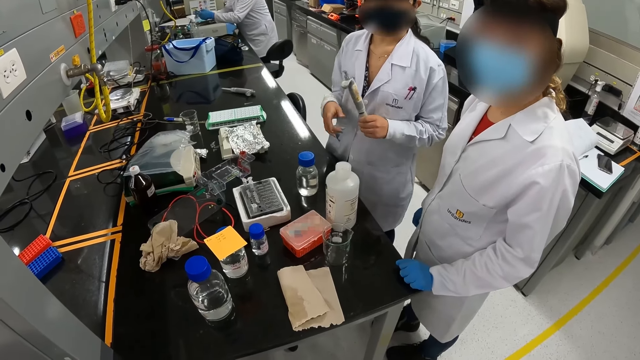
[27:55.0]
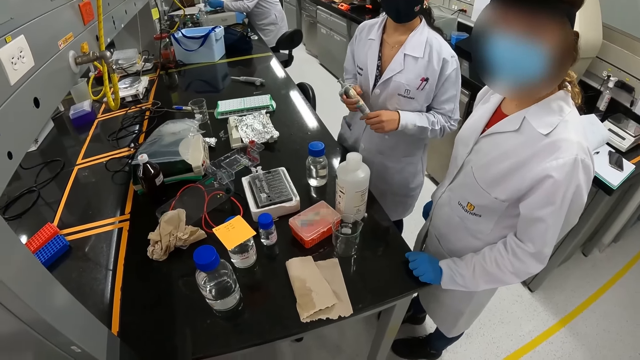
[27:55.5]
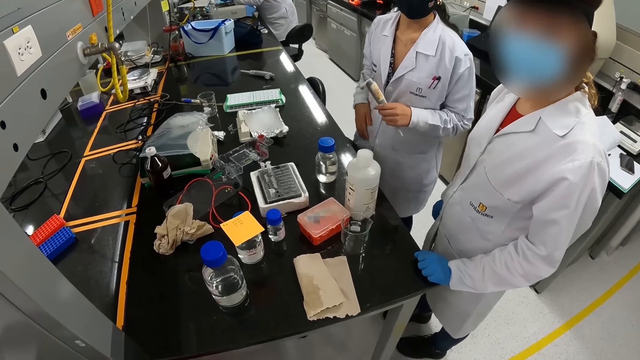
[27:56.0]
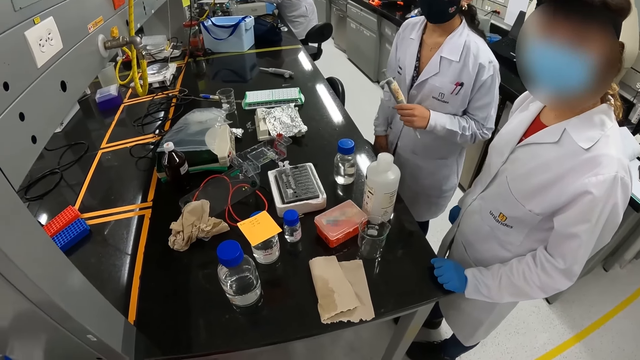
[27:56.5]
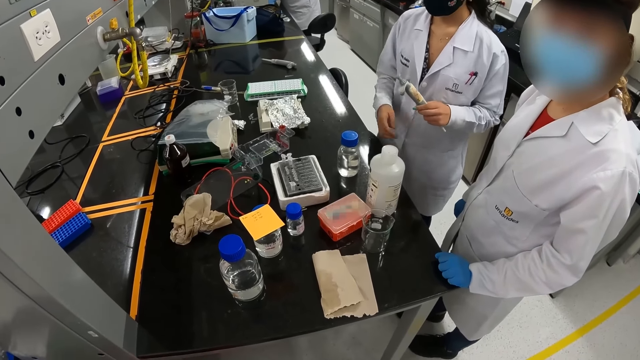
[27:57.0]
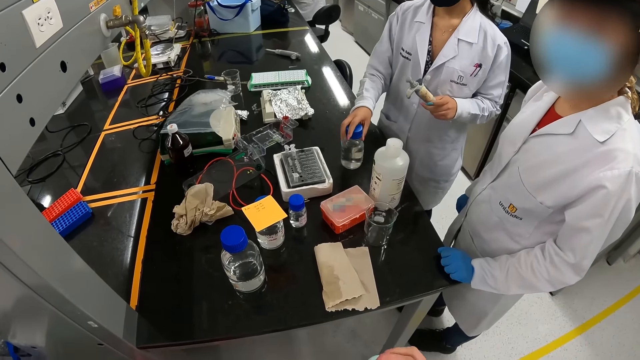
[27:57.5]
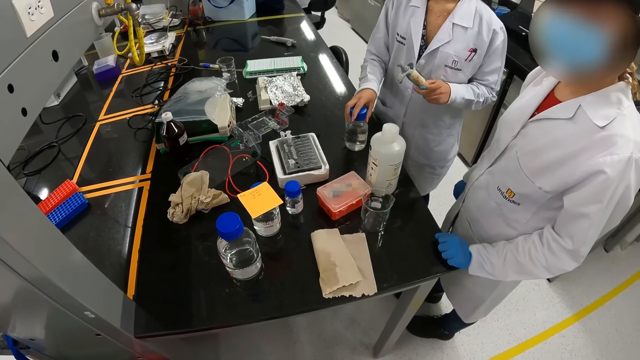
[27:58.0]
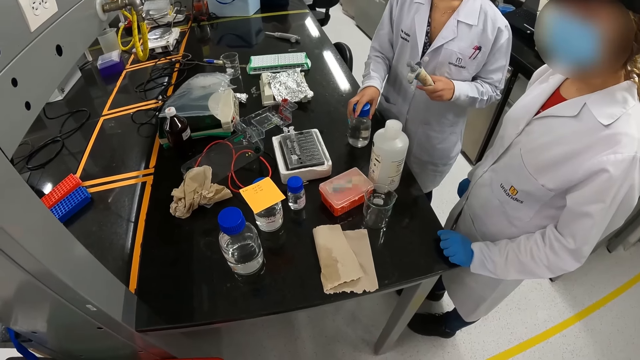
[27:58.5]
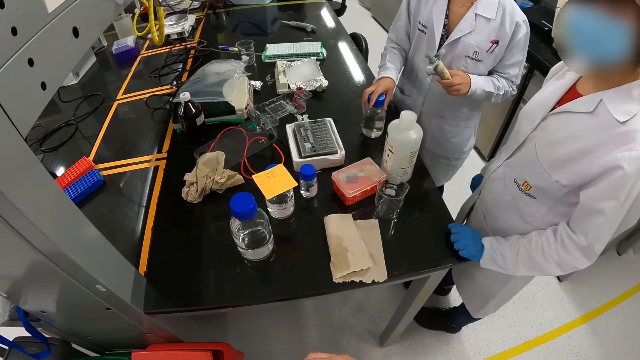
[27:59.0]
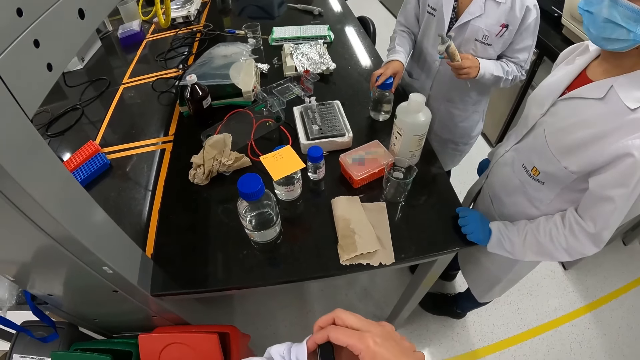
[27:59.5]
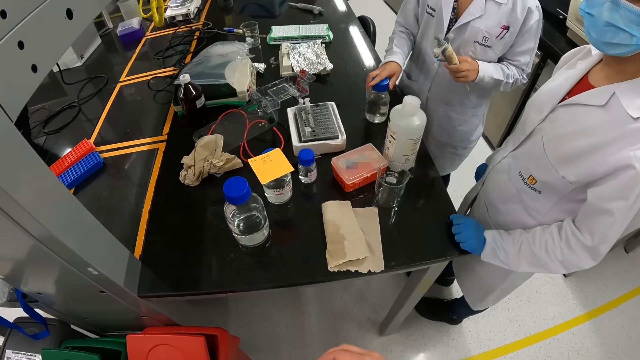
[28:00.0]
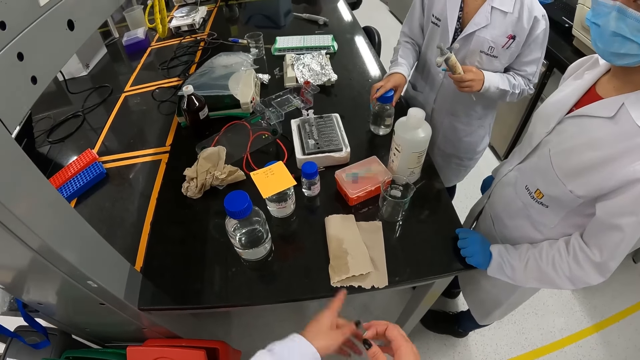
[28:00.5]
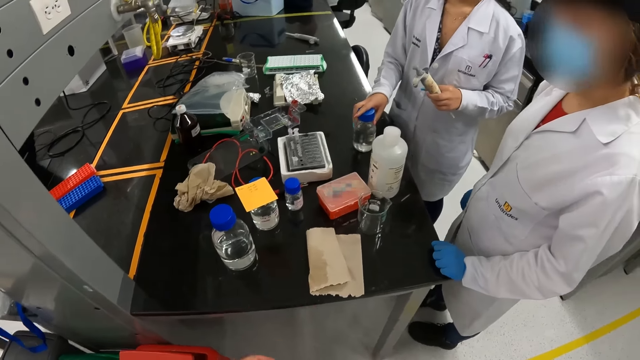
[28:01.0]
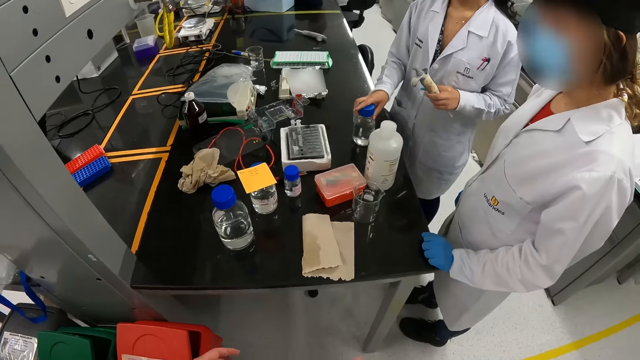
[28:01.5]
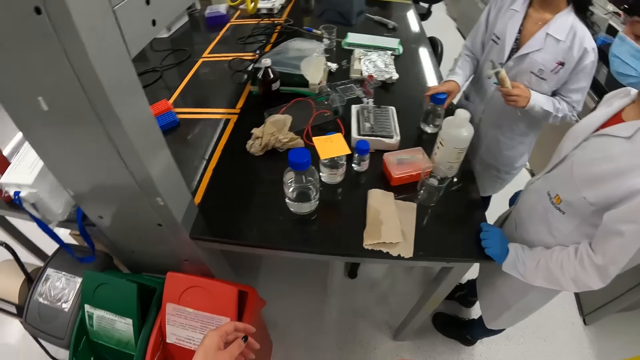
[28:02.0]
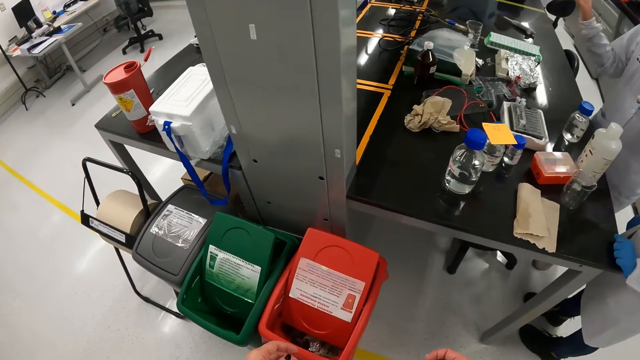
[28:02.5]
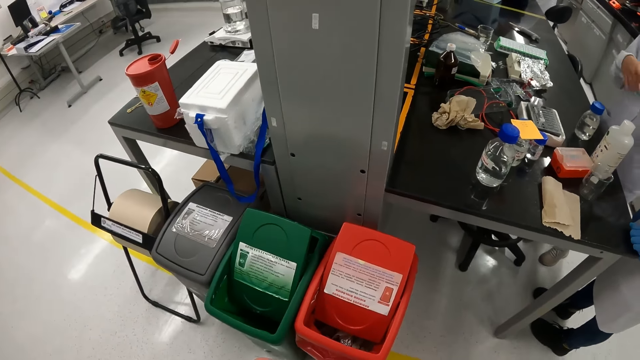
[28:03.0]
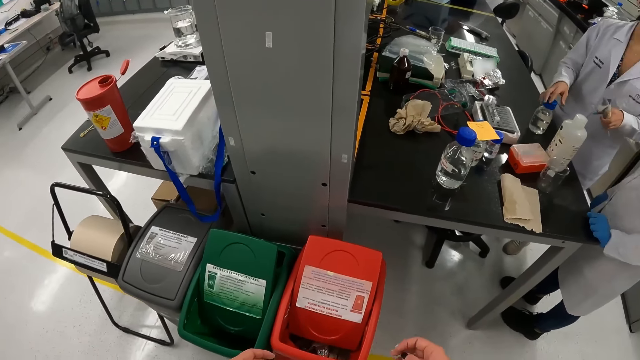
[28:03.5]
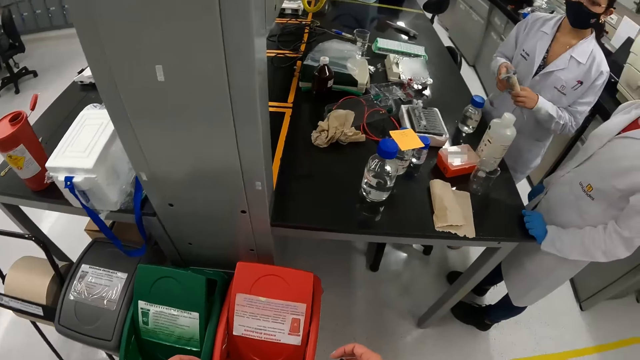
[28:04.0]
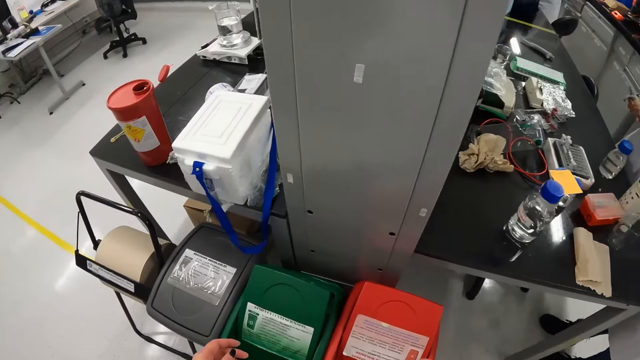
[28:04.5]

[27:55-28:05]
The camera wearer interacts with a woman. The woman touches a lab coat, and touches a bottle on the table. The camera wearer checks on the watch. They hold the wrist watch. They point a finger at the table, and move the hand. The woman sways a hand. The camera wearer walks in the laboratory.

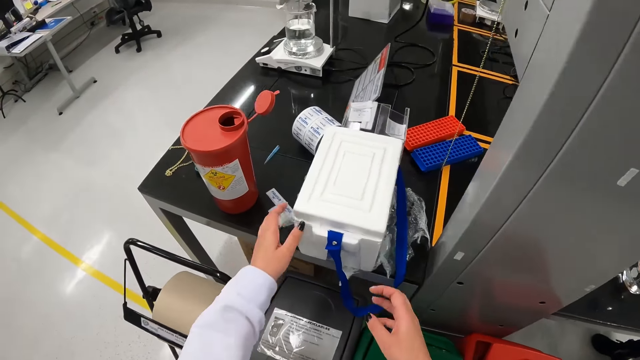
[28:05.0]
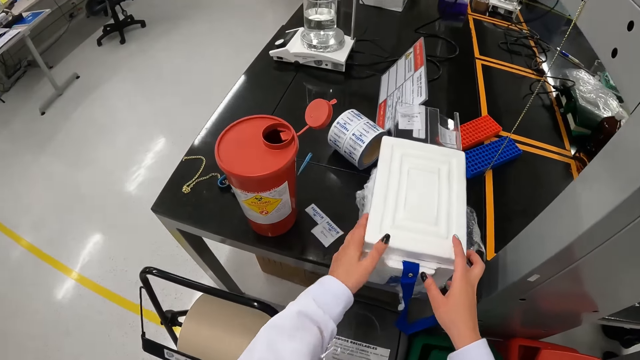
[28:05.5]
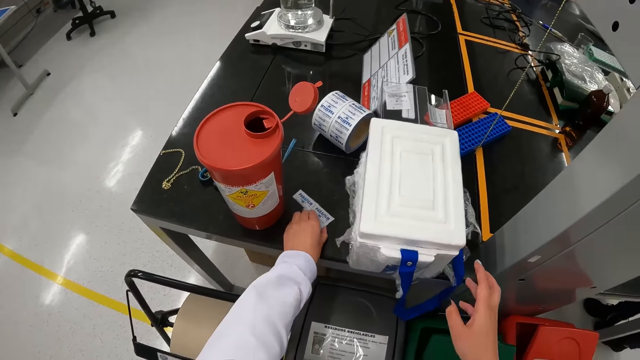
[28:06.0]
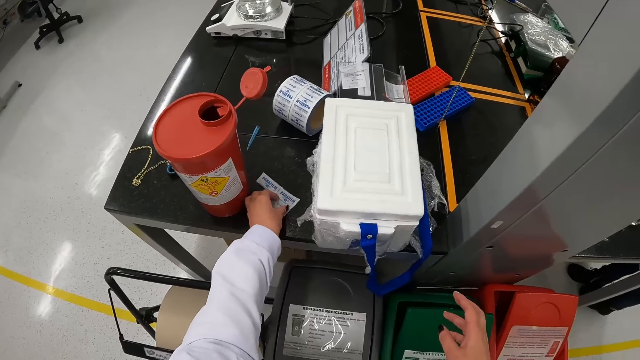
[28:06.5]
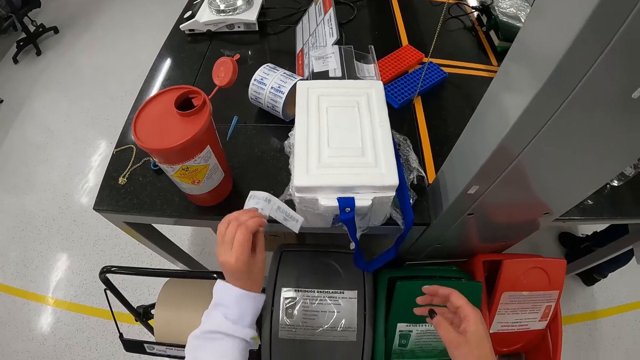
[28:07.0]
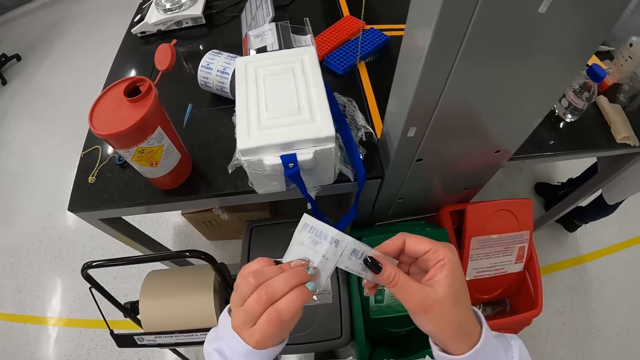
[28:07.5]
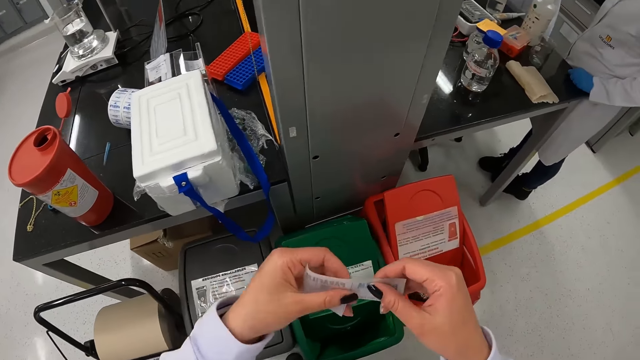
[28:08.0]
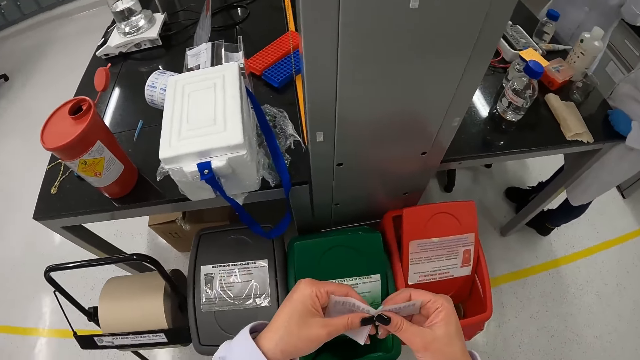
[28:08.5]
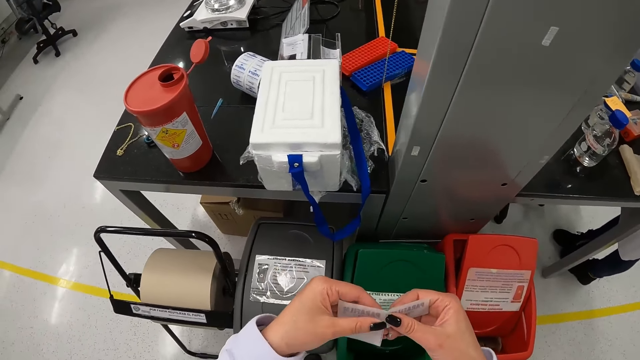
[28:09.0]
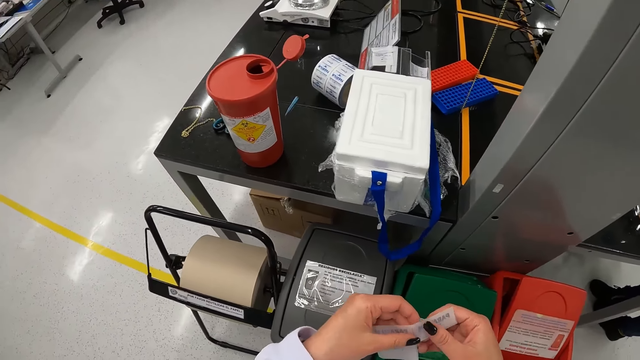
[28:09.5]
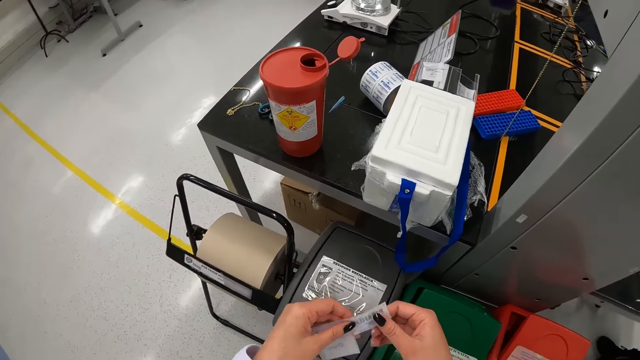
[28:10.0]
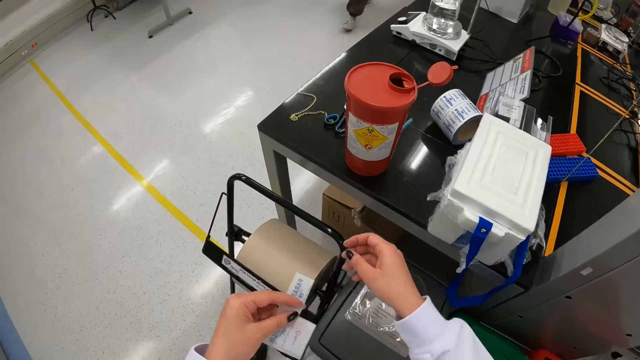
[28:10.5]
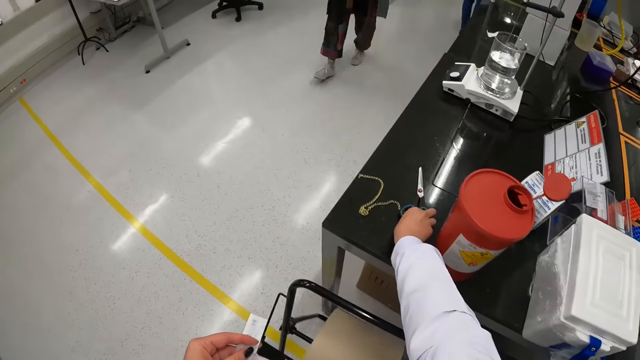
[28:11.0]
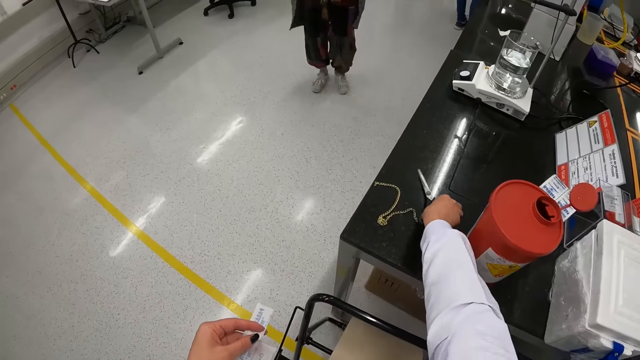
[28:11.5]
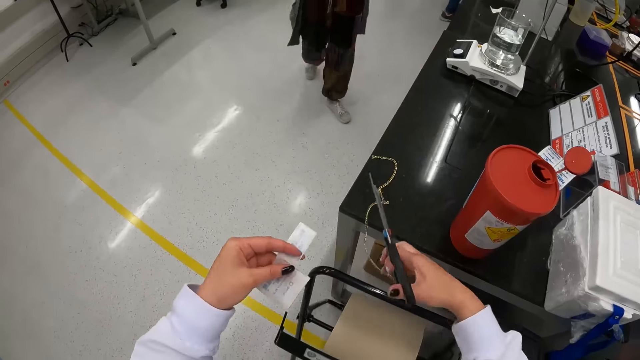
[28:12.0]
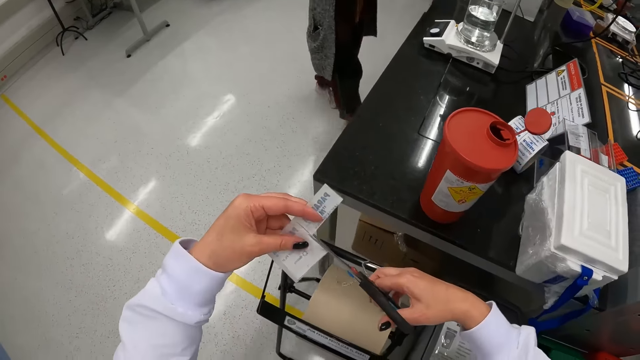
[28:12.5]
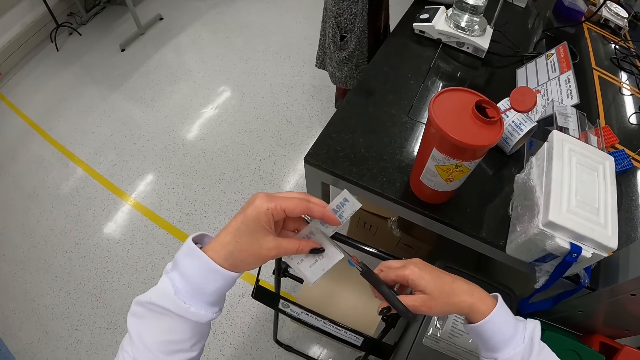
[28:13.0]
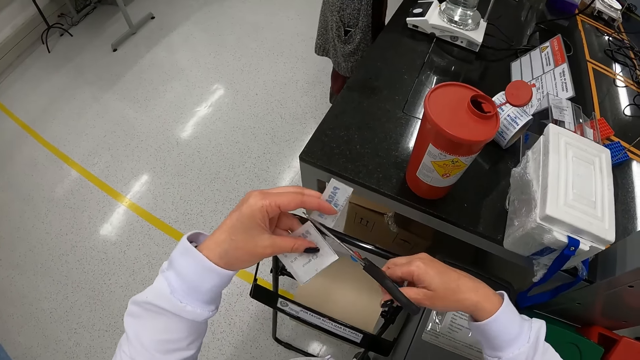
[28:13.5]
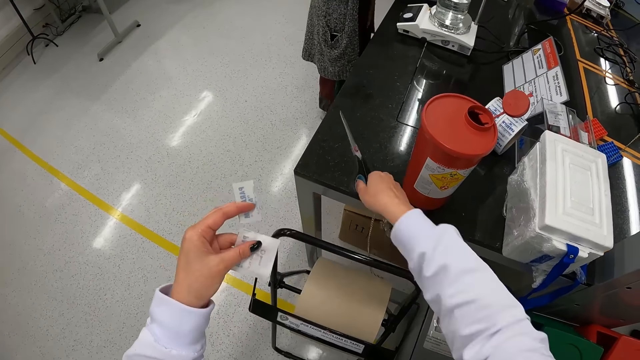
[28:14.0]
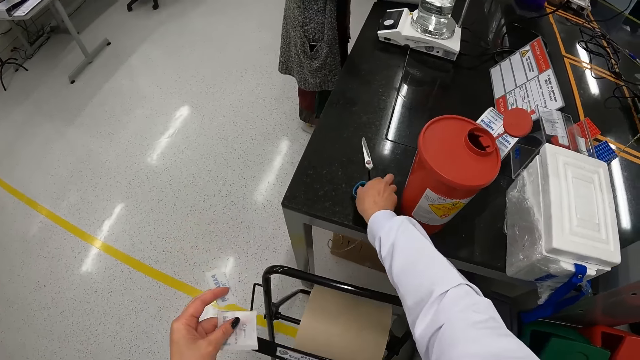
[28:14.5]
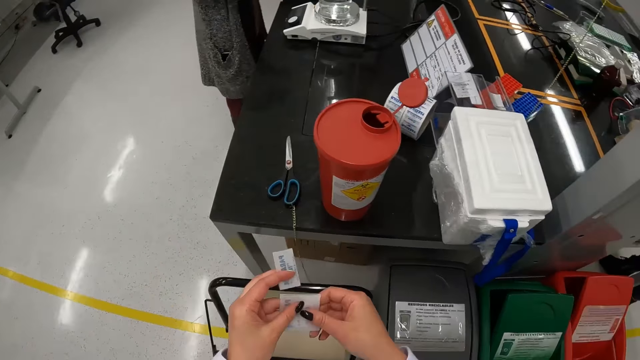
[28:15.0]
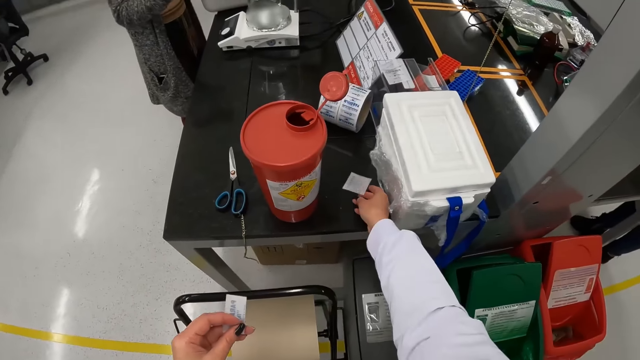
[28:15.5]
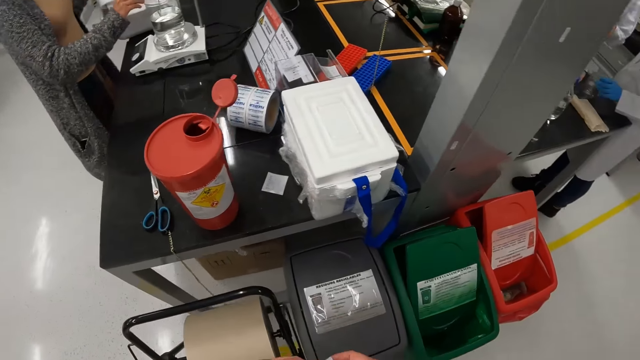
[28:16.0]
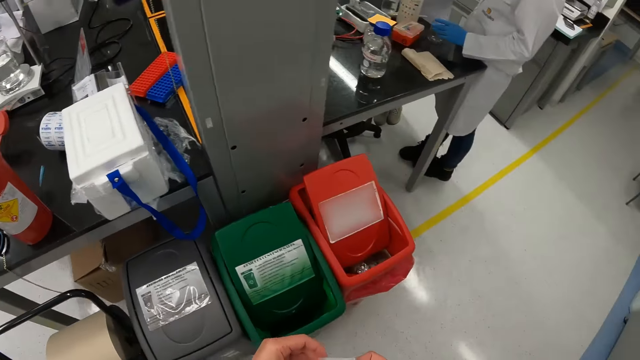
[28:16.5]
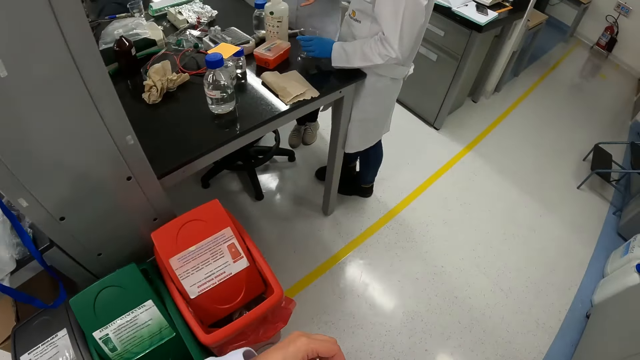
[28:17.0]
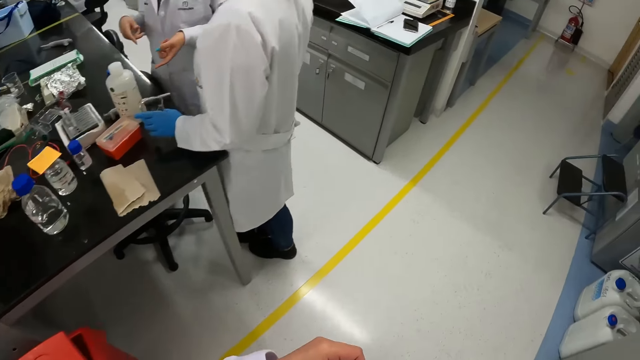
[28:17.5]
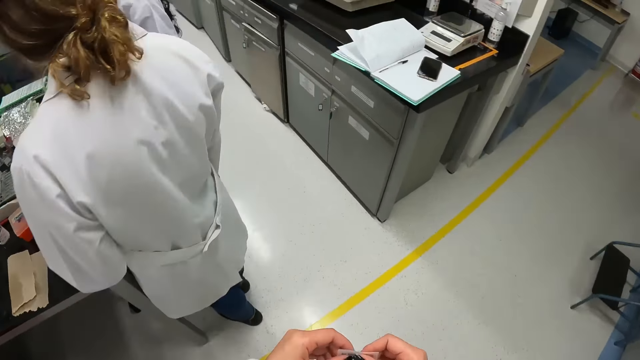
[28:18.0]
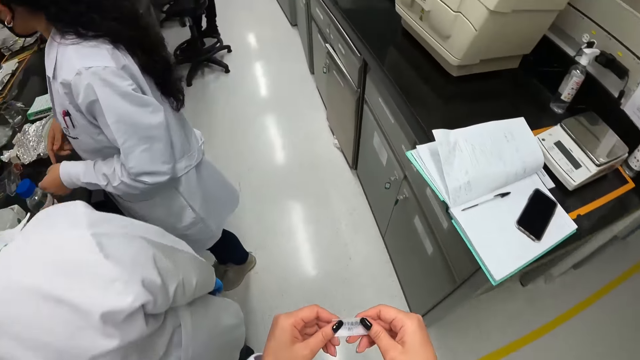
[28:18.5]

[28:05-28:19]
The camera wearer touches an ice box on the table. They pick a sticker or piece of paper on the table, and align the sticker. They hold the paper. They pick scissors on the table. They cut the sticker with the scissors. They put the scissors on the table. They put the sticker on the table. They walk in the laboratory.
